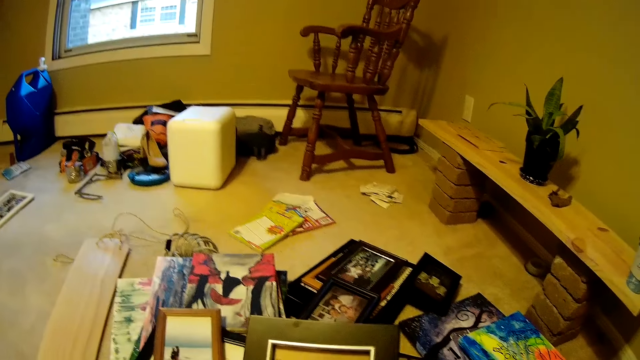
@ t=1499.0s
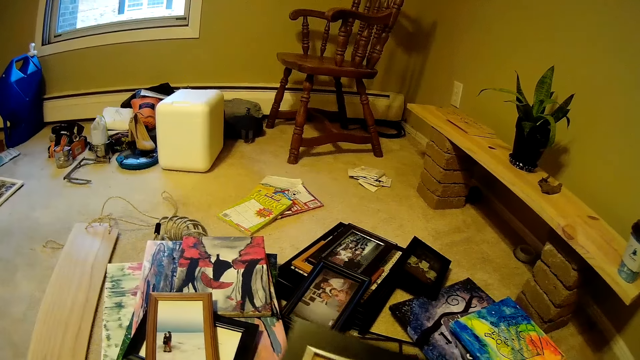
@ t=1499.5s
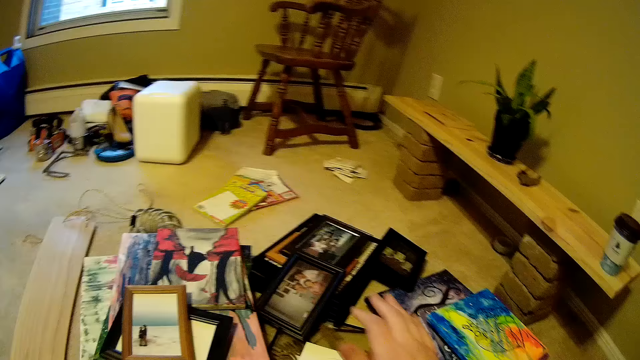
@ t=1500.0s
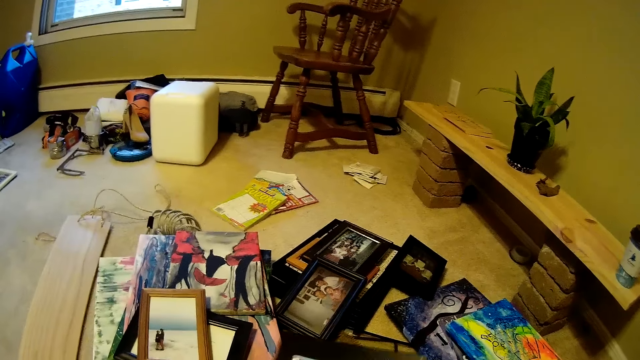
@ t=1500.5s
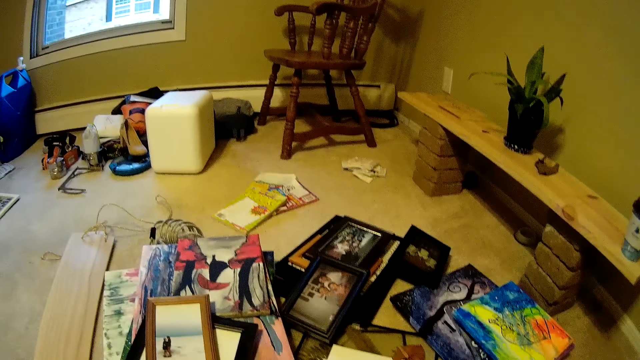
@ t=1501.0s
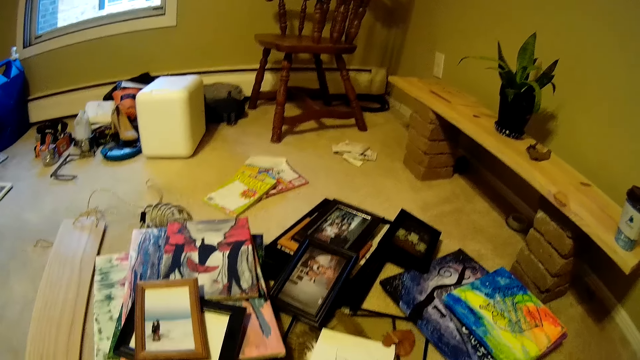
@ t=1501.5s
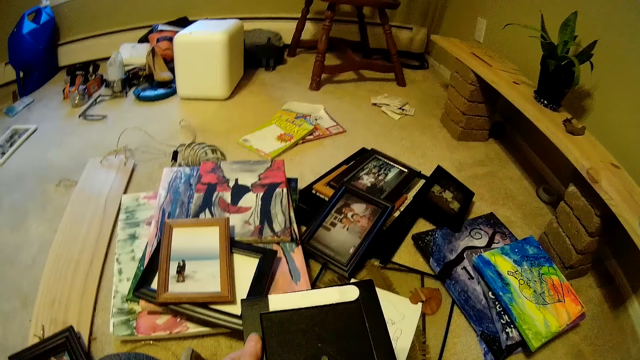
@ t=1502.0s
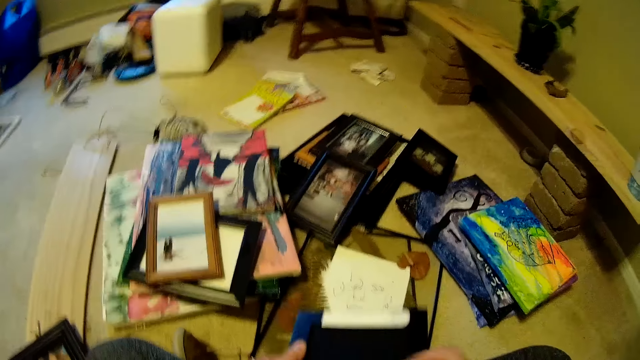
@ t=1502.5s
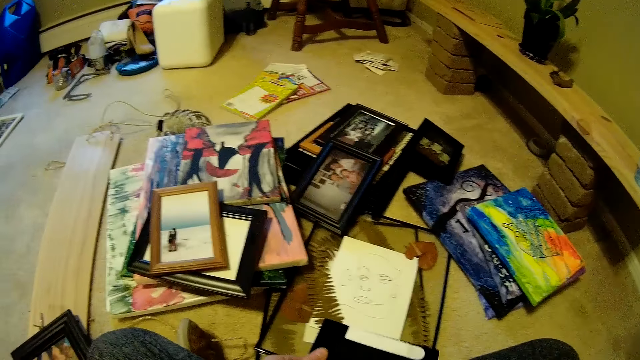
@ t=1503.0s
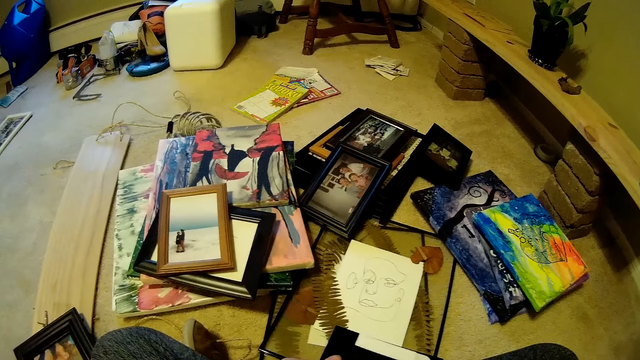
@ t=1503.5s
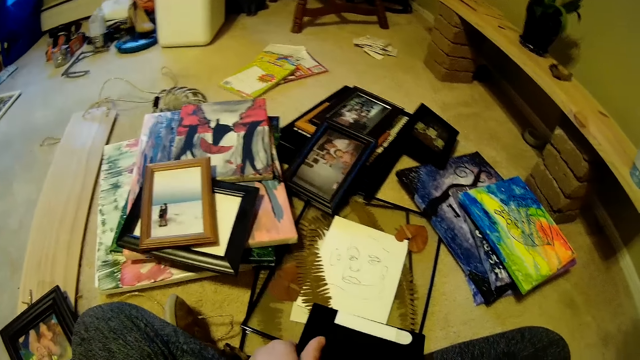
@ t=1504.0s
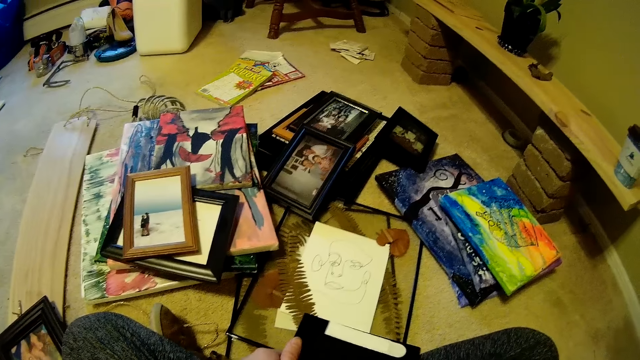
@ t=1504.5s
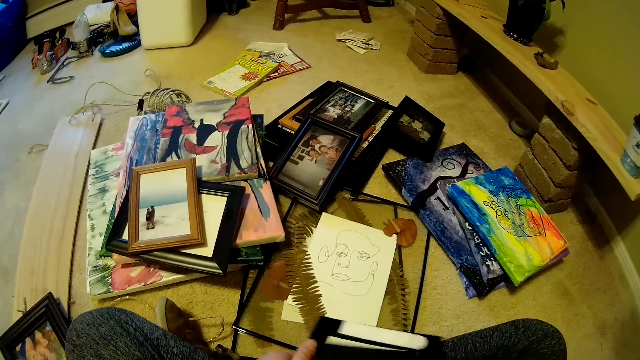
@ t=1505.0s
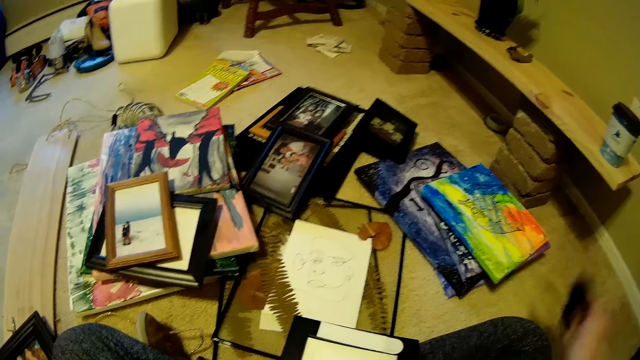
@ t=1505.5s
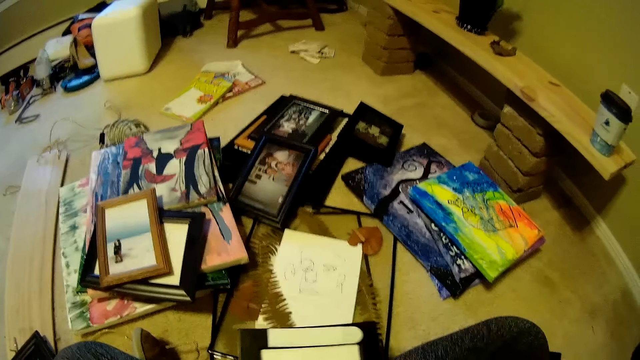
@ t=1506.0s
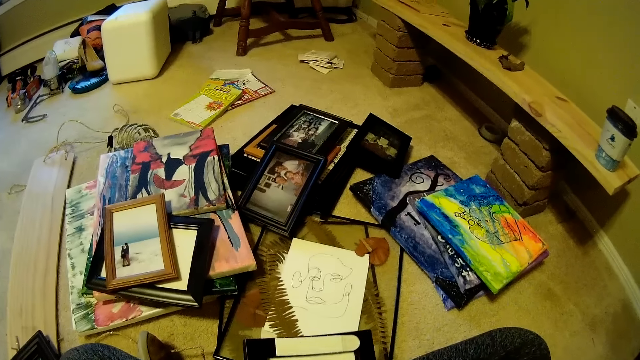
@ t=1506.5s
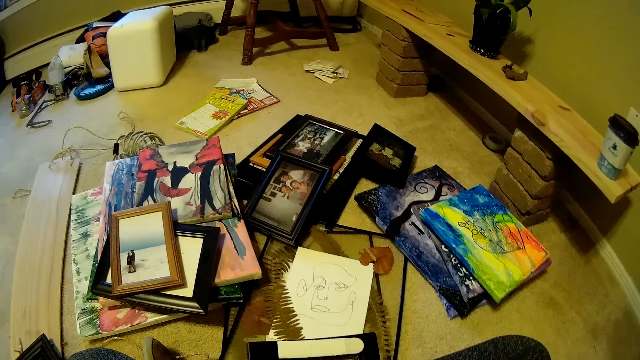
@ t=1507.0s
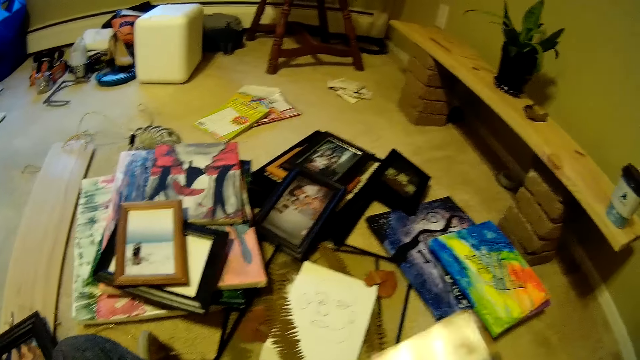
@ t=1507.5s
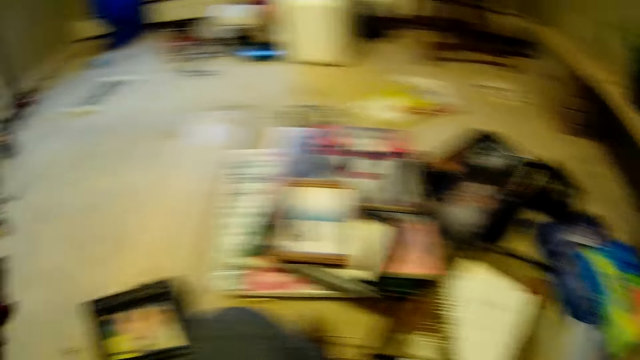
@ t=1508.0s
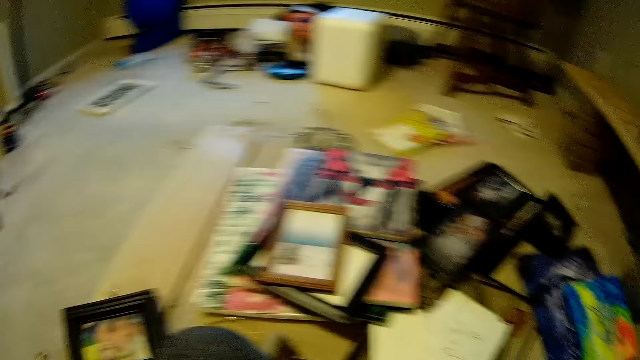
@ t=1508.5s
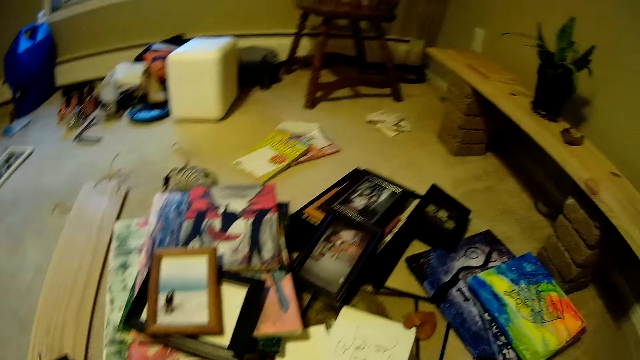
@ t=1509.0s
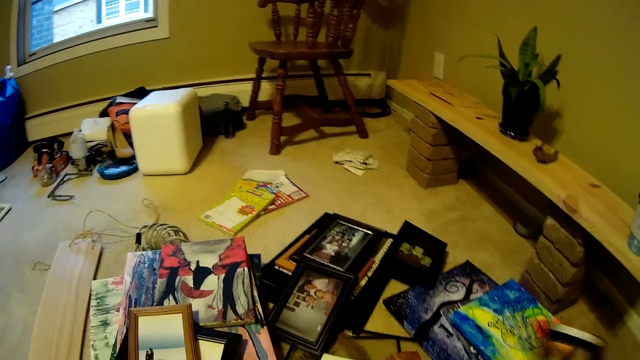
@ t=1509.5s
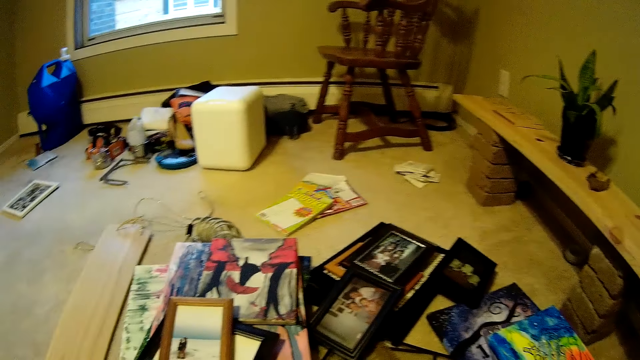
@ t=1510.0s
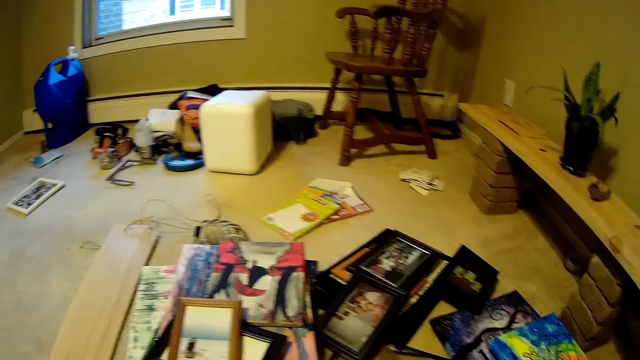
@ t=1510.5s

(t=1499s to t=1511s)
The camera wearer takes the photo frame on the floor. She looks on the photo frame. She removes a paper from the back of the picture frame with her right hand. She puts the photo frame on the floor and arranges the photo frame on the floor. She removes the picture from the frame with her right hand.

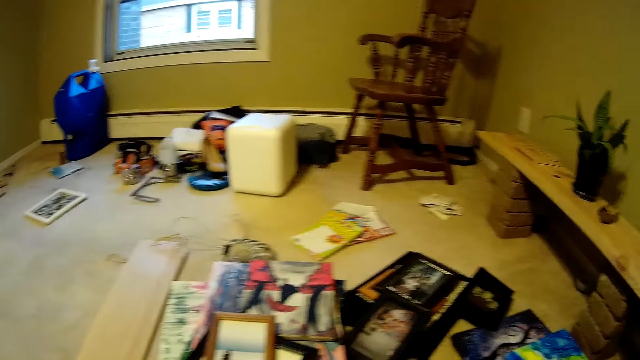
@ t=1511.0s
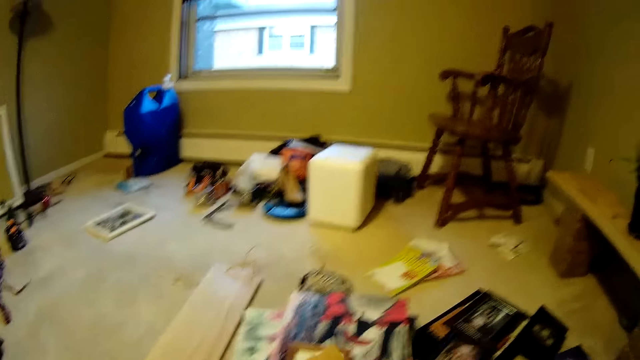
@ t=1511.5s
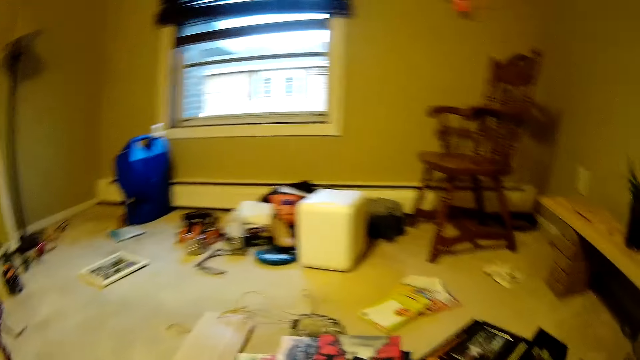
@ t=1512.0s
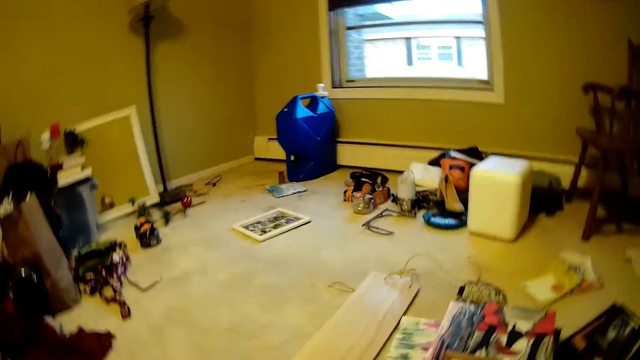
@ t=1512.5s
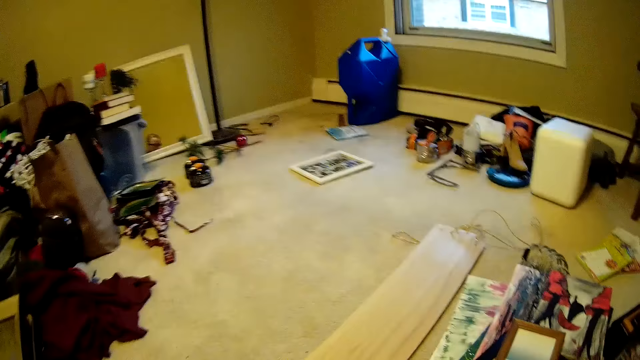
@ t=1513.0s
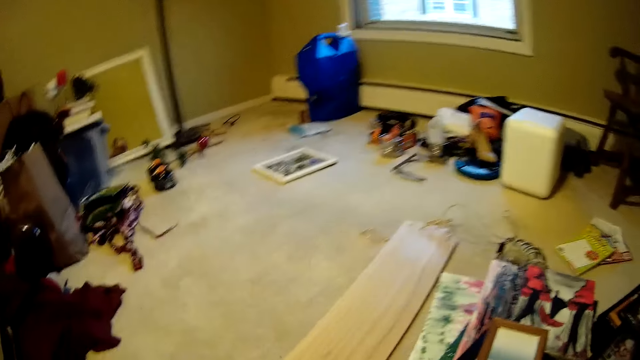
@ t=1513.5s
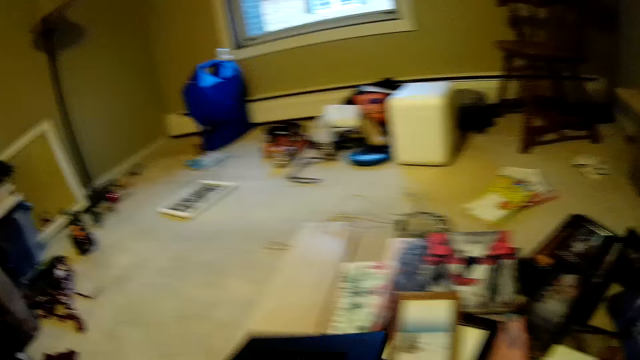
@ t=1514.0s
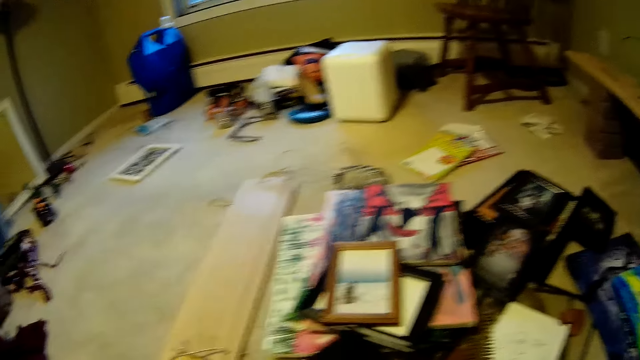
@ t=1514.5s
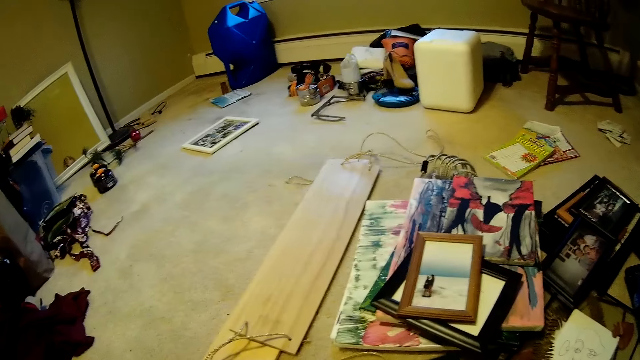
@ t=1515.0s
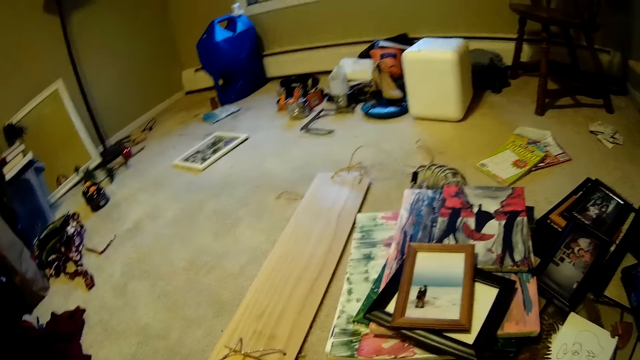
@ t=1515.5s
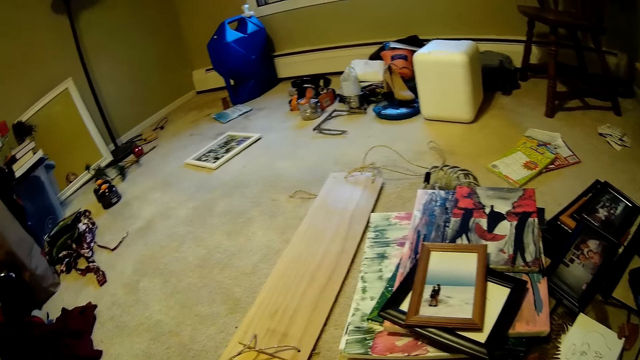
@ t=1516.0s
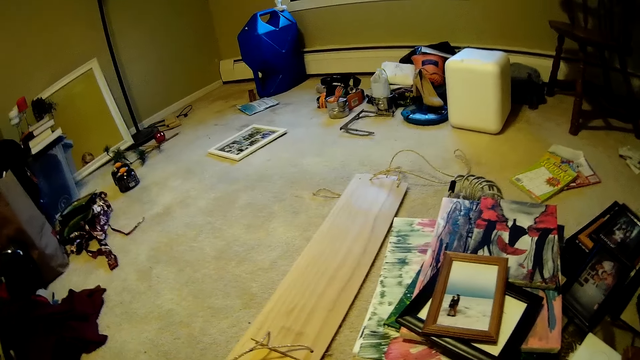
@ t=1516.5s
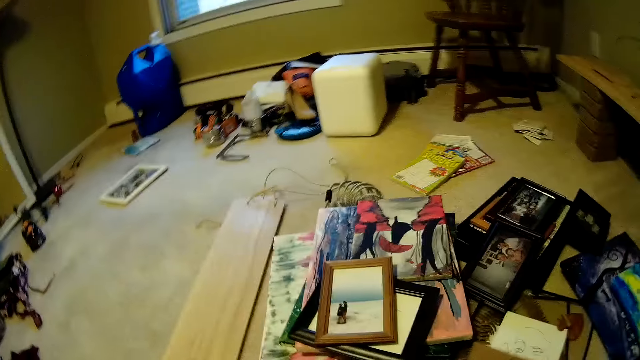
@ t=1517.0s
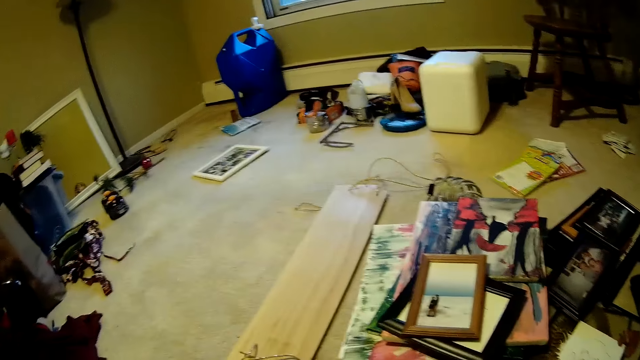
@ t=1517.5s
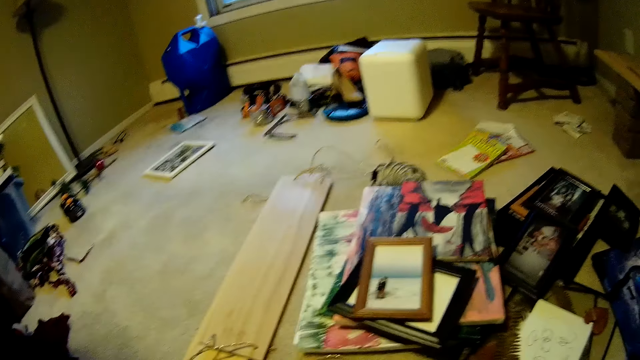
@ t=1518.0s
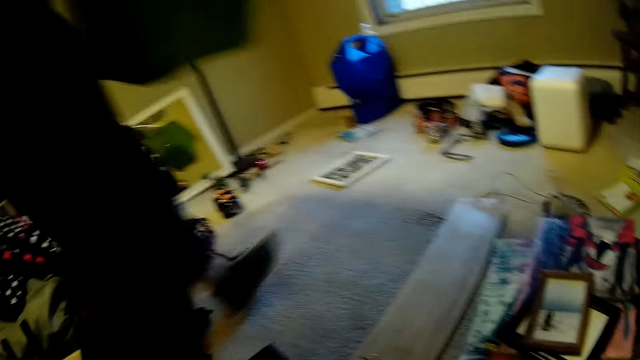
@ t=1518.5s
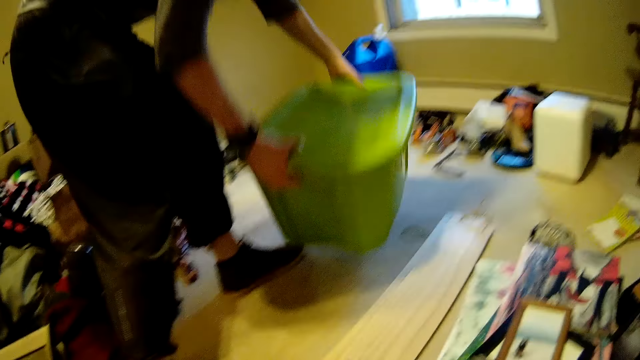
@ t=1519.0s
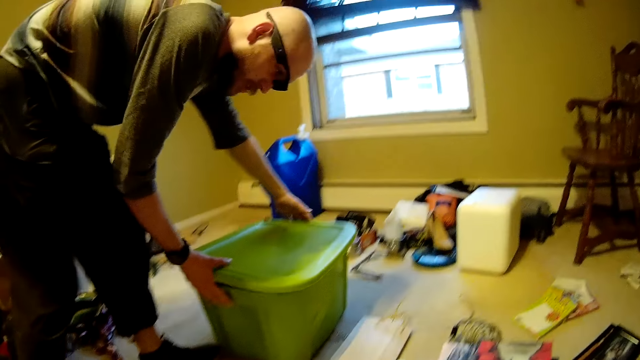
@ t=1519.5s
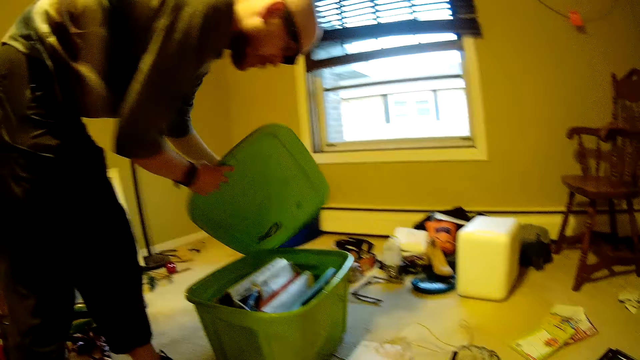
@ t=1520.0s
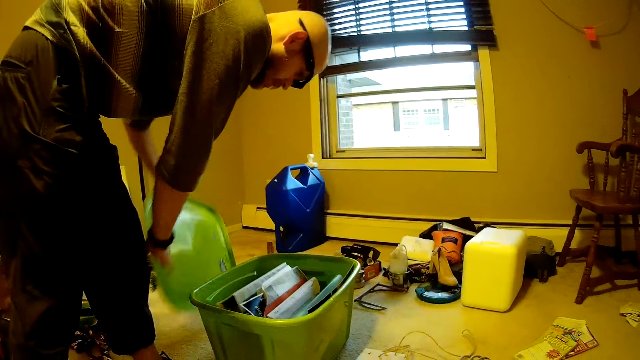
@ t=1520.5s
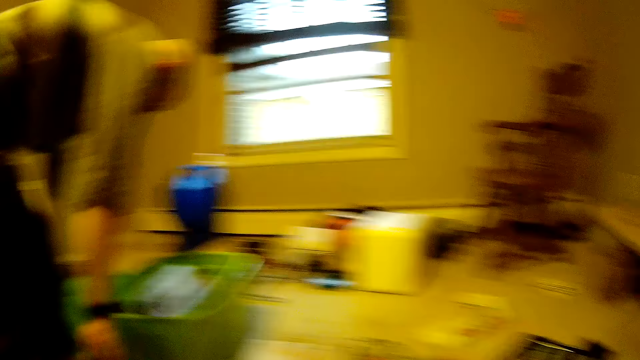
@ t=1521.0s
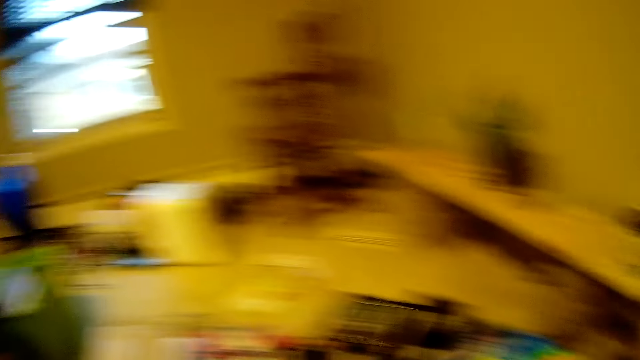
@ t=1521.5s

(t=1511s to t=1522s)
The camera wearer looks around. A man bends. The man drops a plastic bucket or container on the floor with both hands and opens the cover on the plastic bucket with both hands. The man puts the container lid on the floor. The camera wearer looks around the room.
